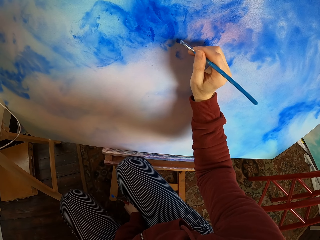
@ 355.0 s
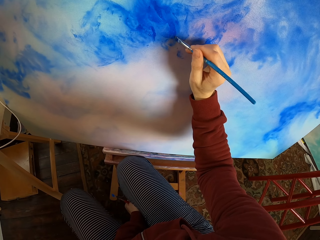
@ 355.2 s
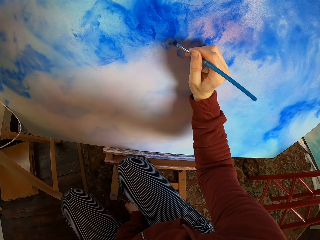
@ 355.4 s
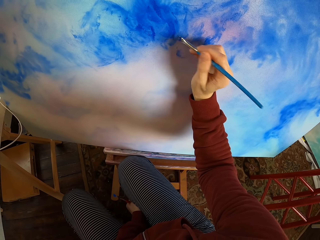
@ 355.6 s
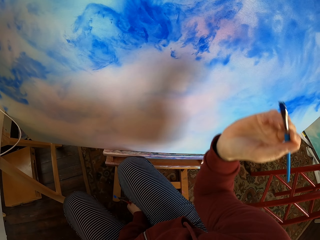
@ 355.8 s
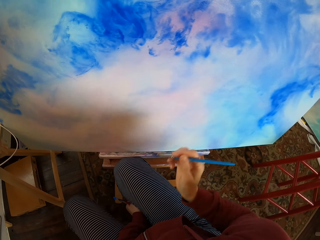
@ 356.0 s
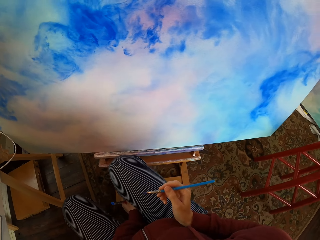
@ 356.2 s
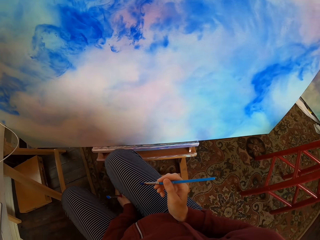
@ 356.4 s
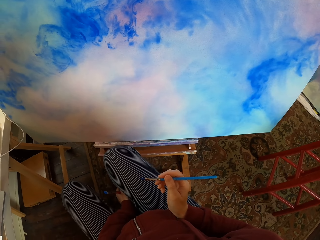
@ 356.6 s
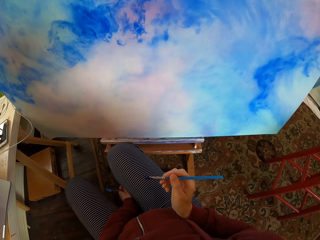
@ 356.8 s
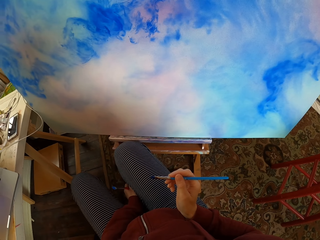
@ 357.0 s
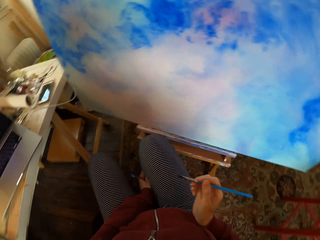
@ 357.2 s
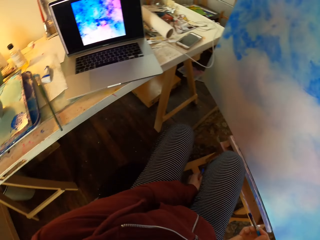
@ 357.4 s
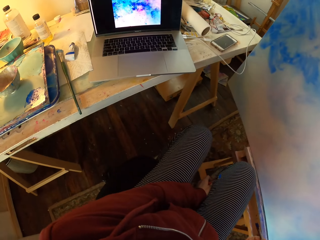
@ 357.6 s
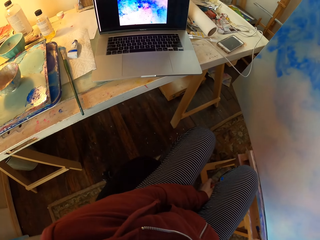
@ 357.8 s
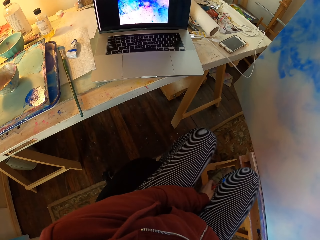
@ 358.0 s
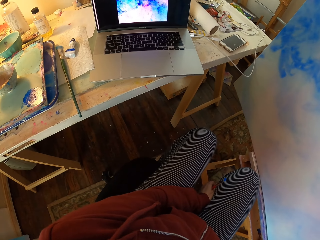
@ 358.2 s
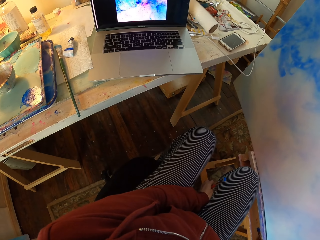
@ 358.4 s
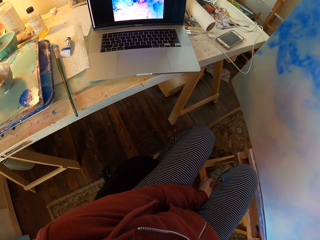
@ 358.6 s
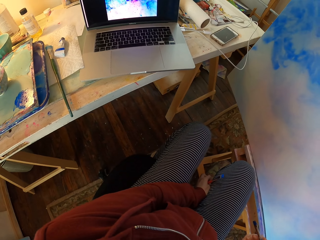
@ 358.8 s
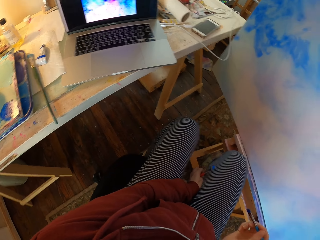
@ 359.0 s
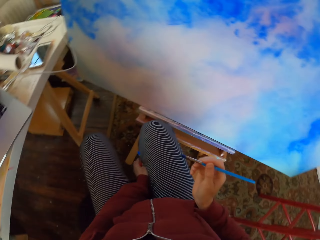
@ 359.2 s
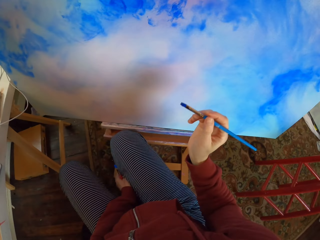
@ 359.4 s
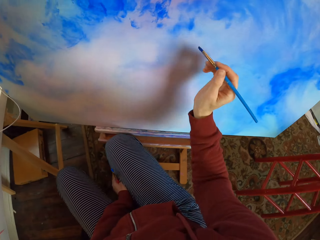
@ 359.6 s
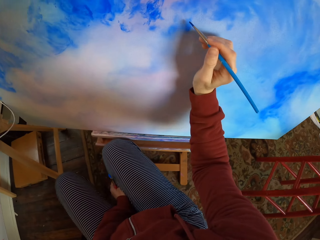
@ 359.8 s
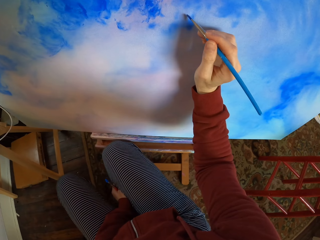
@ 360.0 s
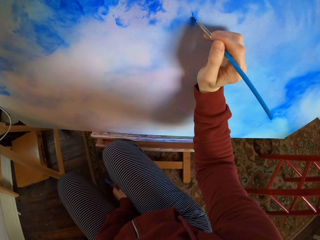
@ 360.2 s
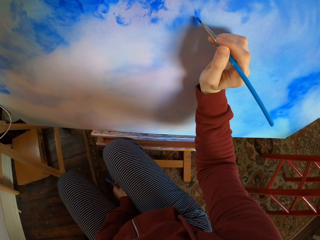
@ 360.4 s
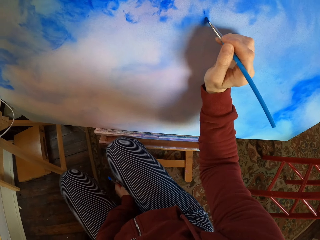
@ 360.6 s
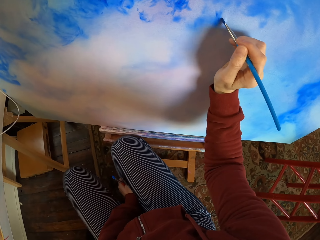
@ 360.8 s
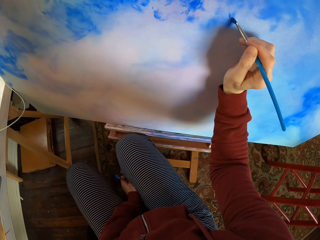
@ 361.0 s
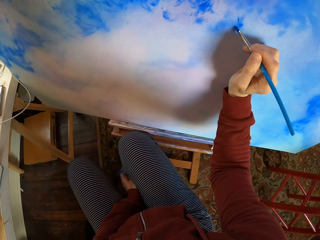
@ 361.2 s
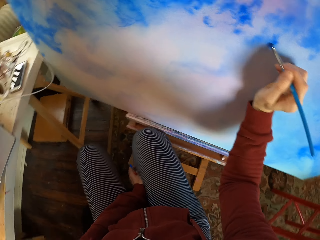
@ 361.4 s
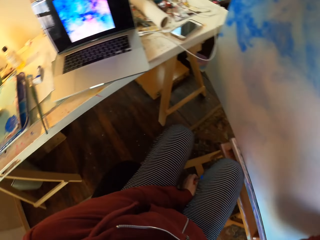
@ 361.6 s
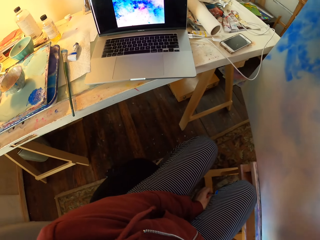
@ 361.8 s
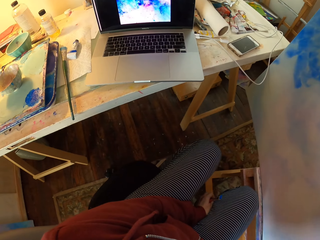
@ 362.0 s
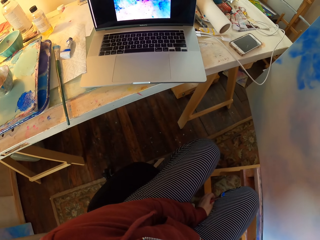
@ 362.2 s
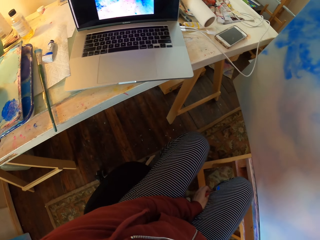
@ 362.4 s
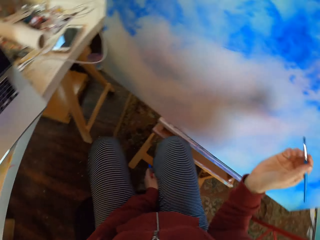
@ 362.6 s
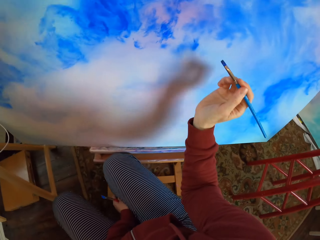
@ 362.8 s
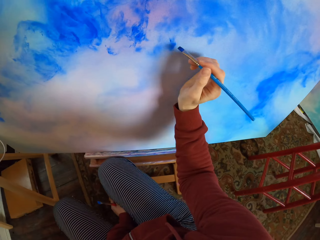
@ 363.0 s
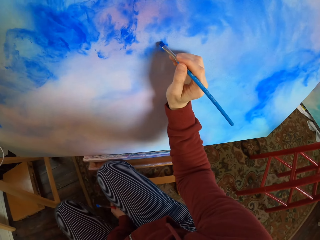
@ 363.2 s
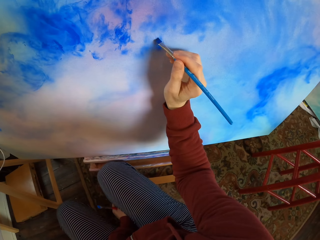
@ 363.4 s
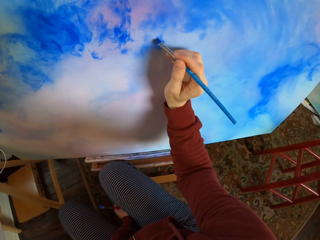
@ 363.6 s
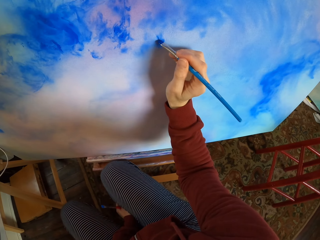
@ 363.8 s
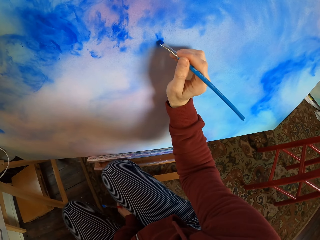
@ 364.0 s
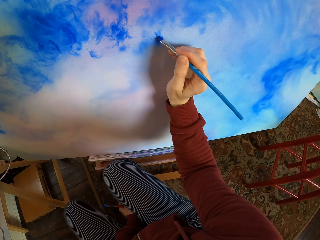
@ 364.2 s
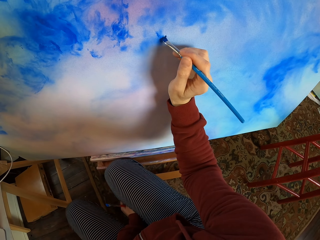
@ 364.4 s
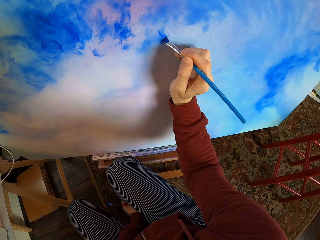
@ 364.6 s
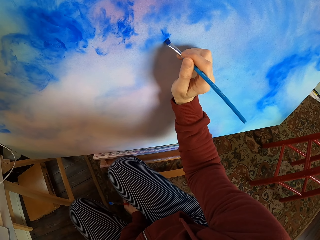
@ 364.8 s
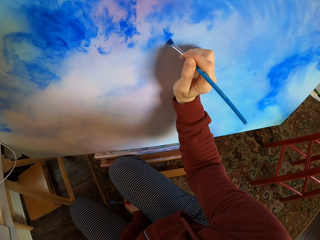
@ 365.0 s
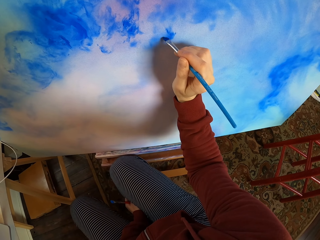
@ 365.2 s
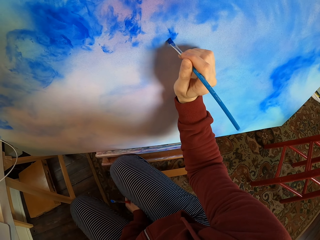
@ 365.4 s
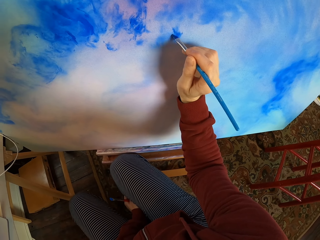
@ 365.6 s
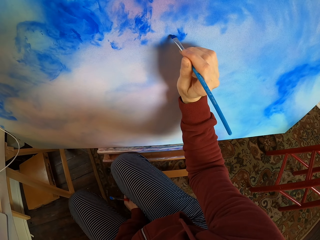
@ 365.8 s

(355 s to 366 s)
The camera wearer holds the brush. They look at the laptop. They paint the decoration. They look at the laptop. They paint the decoration.

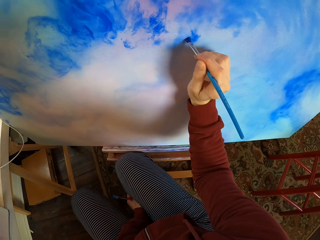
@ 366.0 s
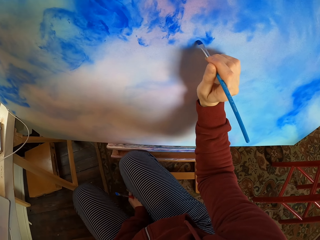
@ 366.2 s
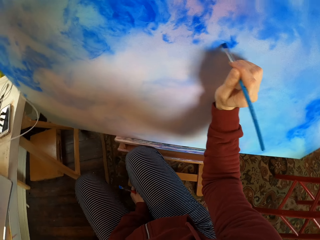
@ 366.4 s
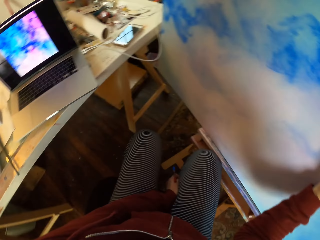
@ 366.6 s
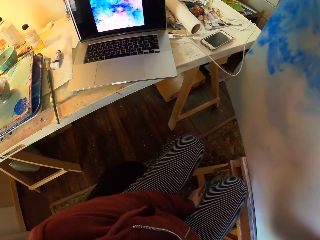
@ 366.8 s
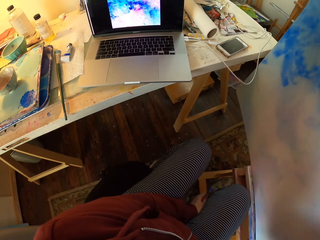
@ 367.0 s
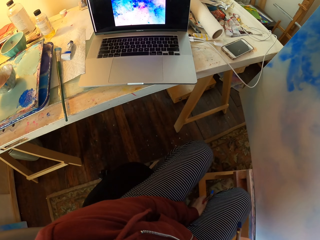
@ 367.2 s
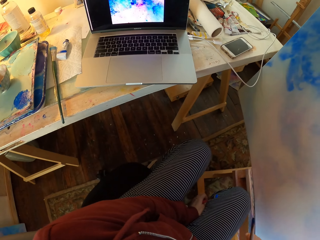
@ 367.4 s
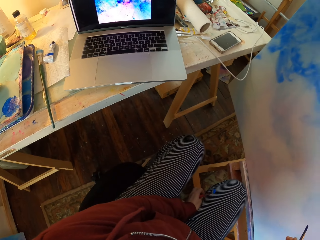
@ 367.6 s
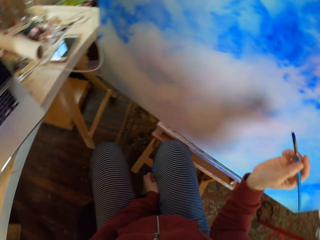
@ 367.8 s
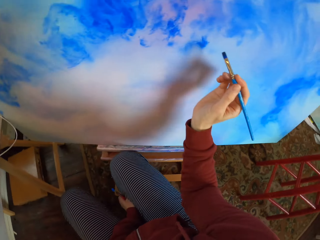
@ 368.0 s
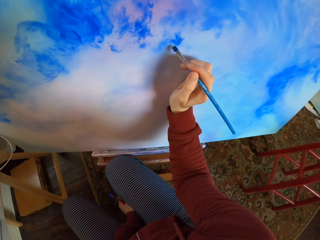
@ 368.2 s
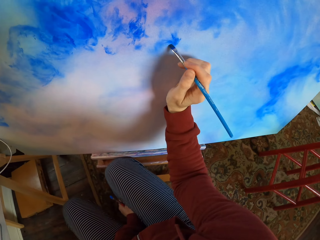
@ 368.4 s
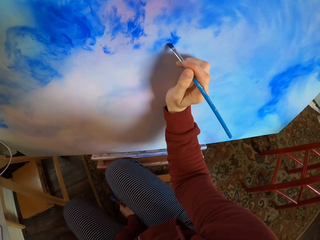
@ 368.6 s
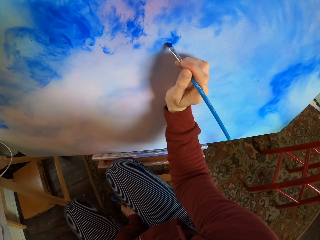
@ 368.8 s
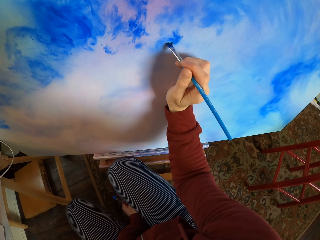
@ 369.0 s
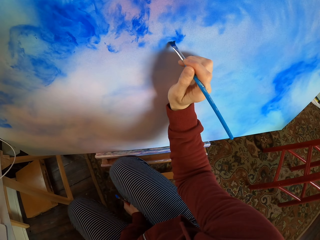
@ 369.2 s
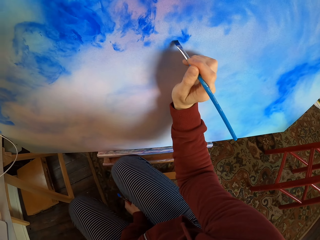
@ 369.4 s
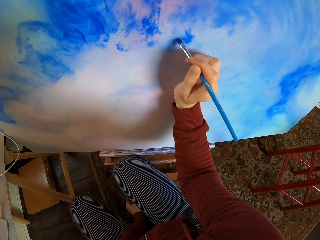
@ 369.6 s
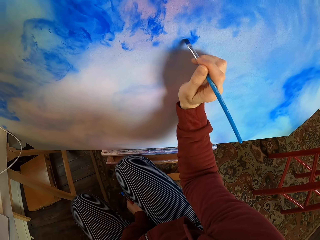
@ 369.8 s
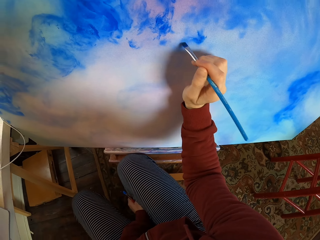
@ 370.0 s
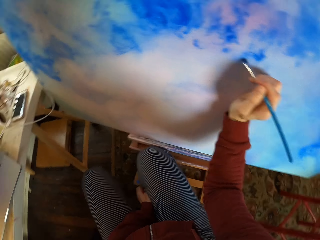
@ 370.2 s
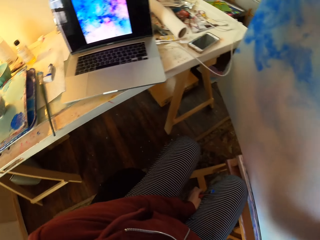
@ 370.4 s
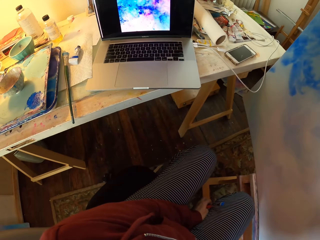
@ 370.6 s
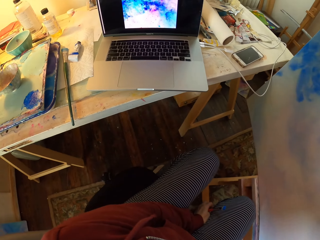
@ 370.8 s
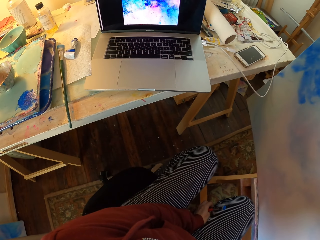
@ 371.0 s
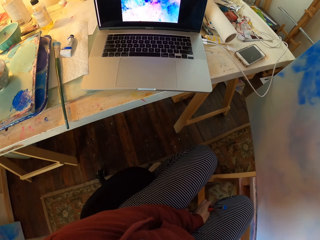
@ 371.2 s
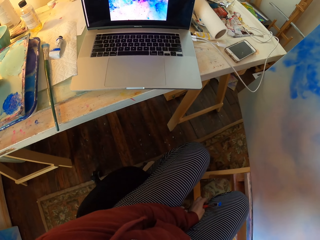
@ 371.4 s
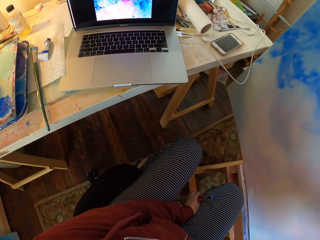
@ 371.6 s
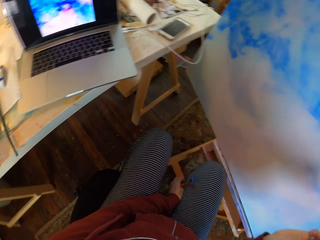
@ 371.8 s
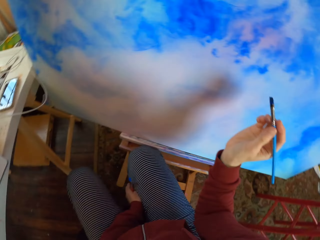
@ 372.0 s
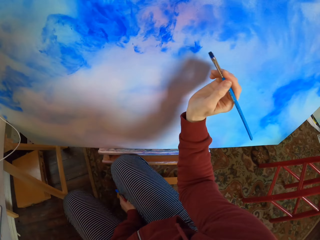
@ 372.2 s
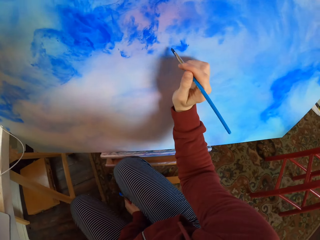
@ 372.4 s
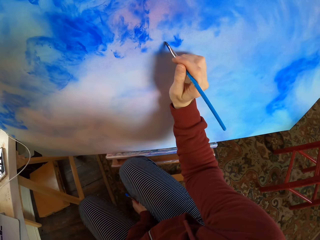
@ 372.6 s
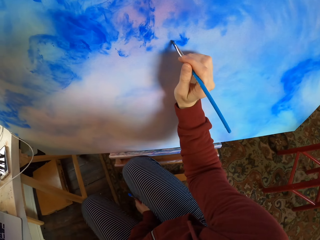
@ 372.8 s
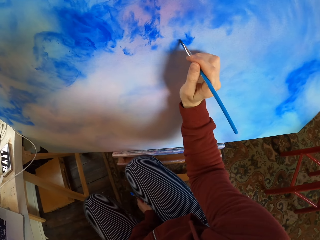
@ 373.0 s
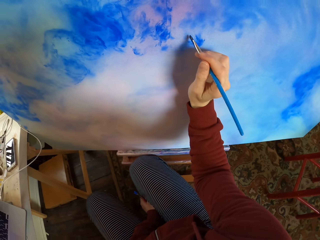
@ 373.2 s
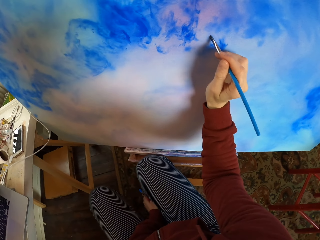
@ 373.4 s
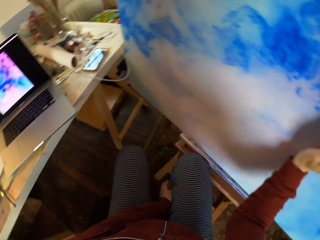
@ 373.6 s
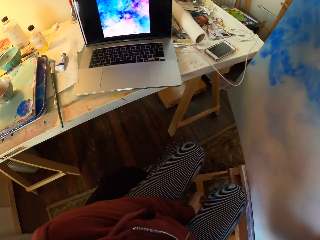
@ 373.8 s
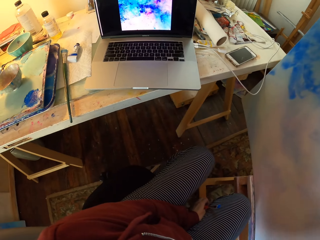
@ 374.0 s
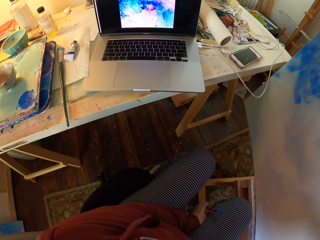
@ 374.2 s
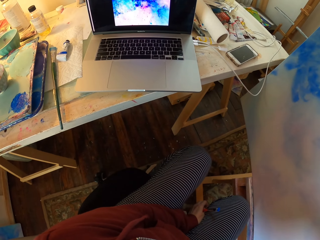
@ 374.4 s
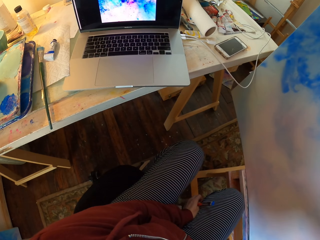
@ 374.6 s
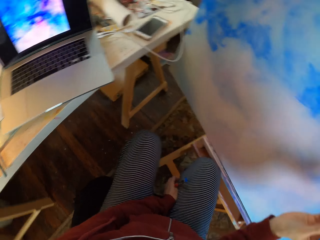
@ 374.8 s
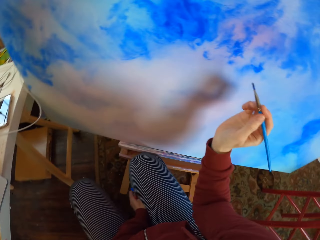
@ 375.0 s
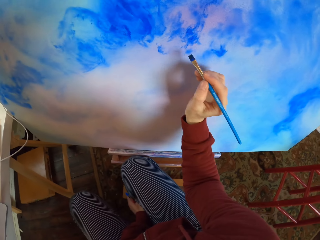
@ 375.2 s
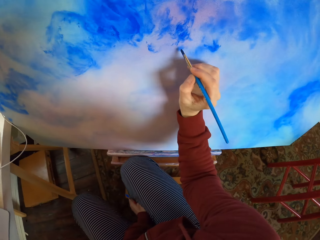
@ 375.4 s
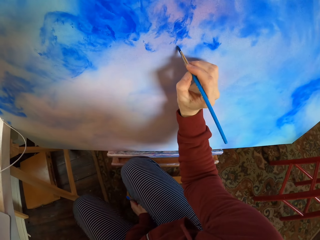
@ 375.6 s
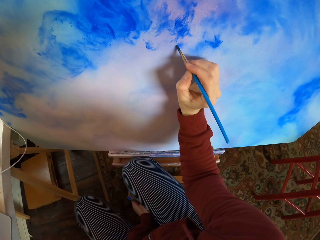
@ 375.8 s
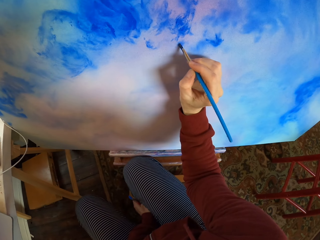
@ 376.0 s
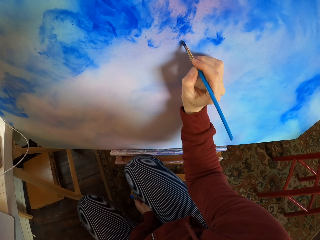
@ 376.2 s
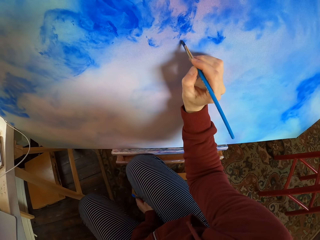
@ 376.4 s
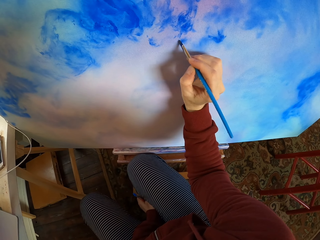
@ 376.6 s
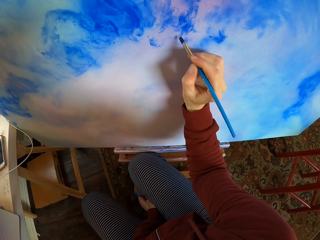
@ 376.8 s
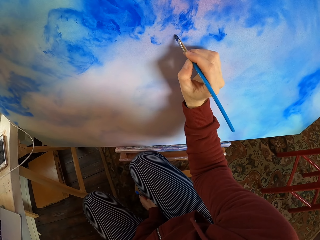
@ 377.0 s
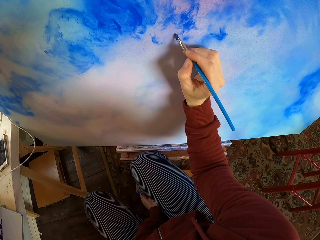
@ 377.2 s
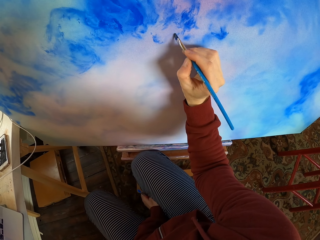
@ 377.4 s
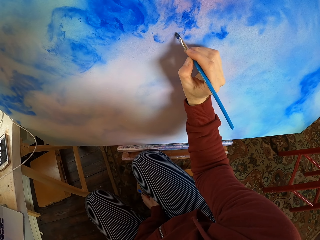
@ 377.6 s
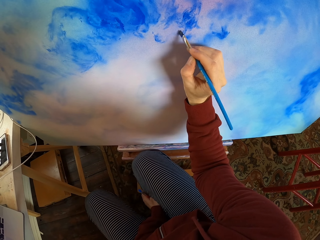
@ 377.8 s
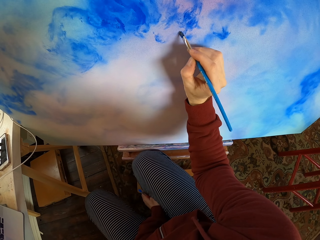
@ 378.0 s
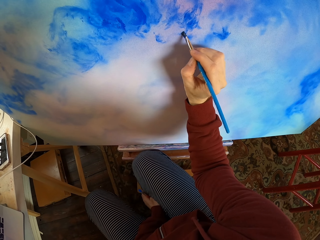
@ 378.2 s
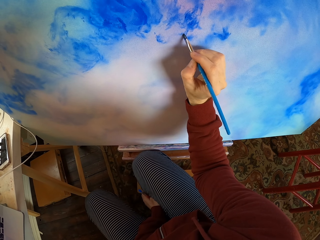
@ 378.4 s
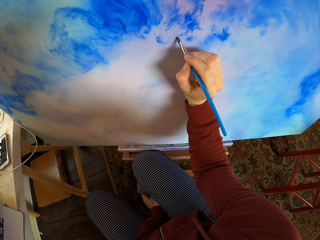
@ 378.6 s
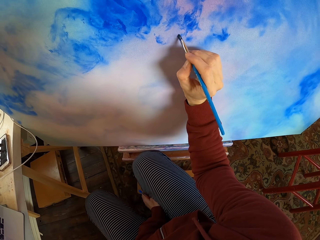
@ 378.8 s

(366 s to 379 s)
The camera wearer looks at the laptop. They paint the decoration. They look at the laptop. They paint the decoration. They look at the laptop. They paint the decoration.
